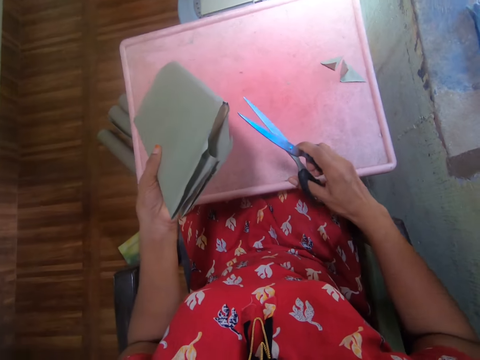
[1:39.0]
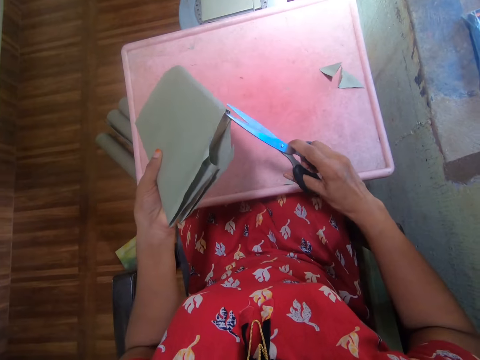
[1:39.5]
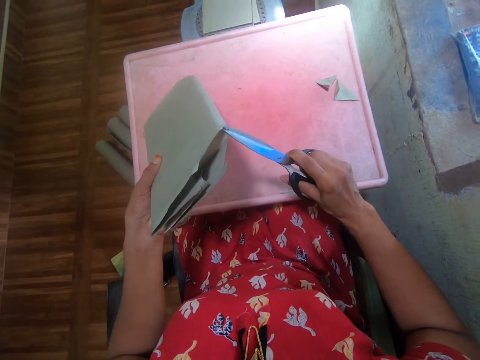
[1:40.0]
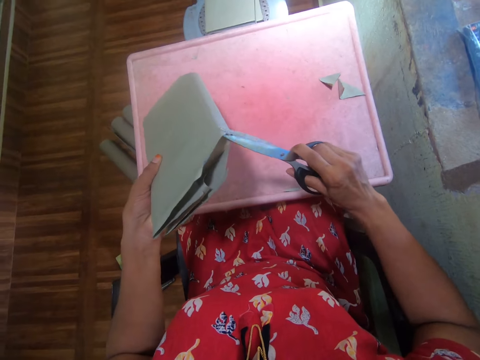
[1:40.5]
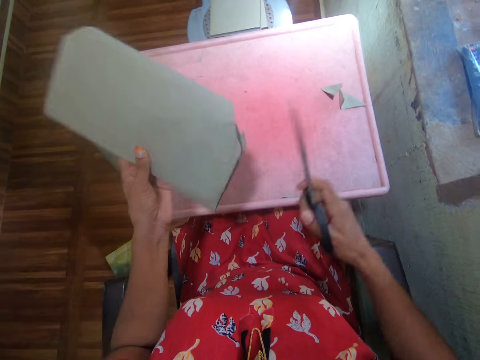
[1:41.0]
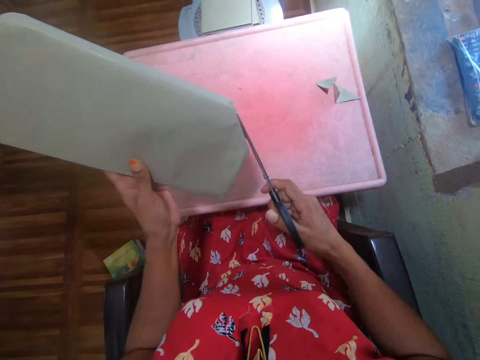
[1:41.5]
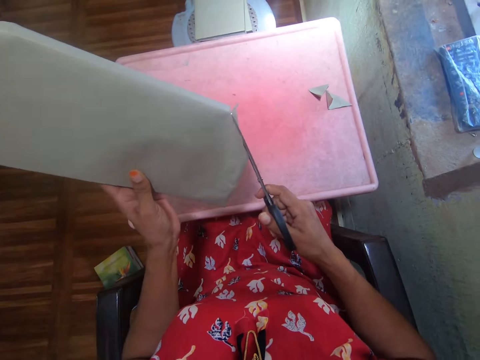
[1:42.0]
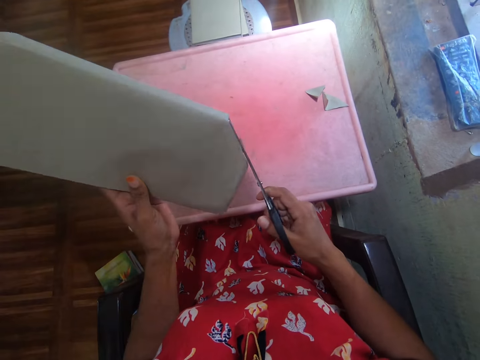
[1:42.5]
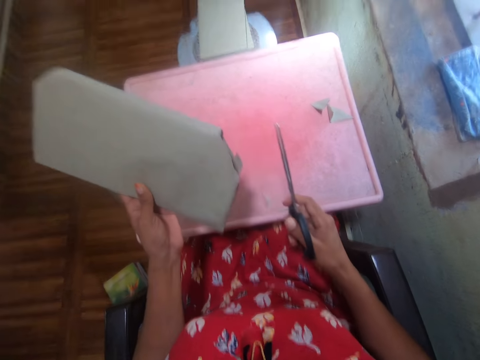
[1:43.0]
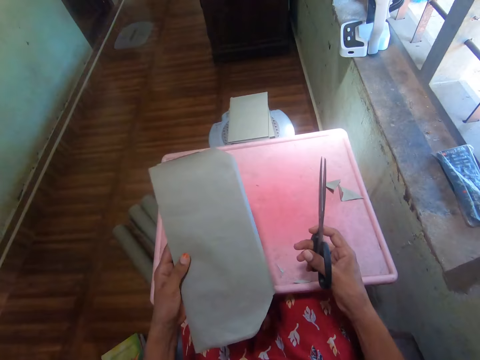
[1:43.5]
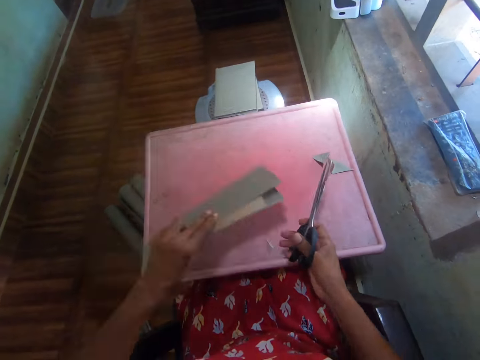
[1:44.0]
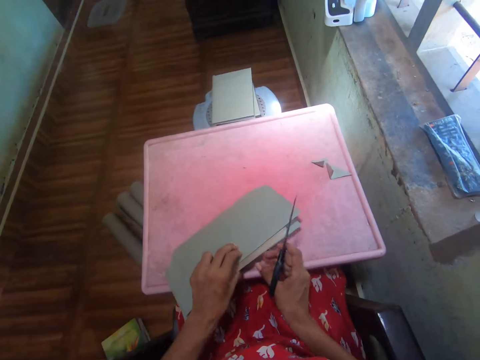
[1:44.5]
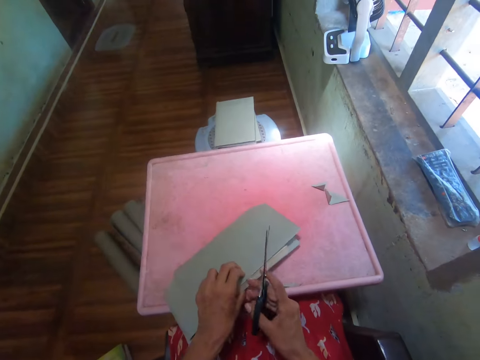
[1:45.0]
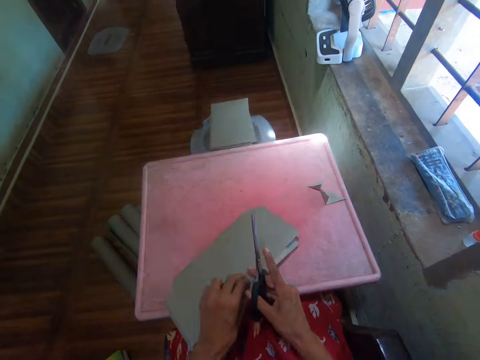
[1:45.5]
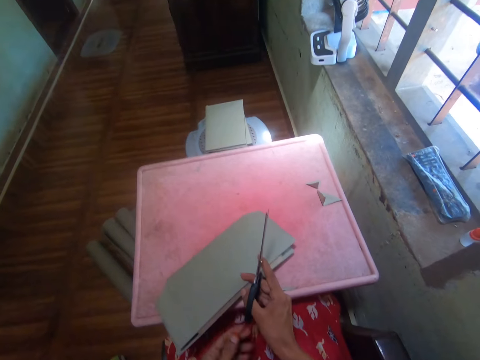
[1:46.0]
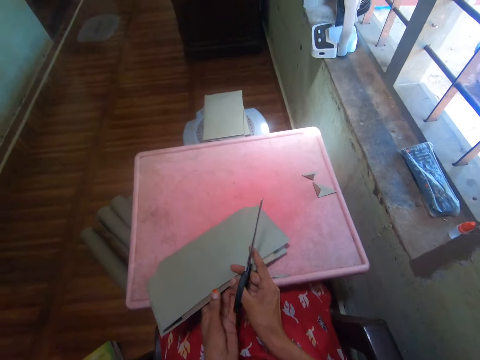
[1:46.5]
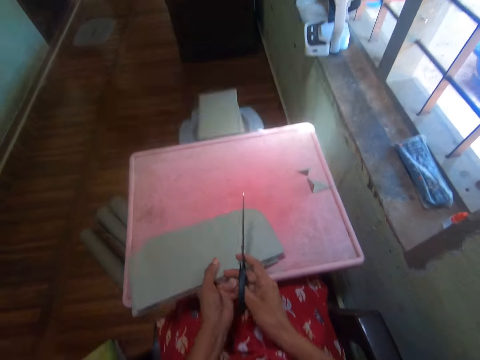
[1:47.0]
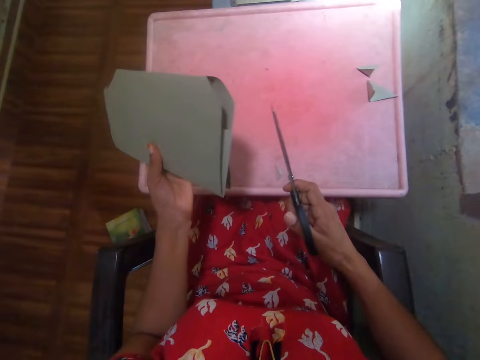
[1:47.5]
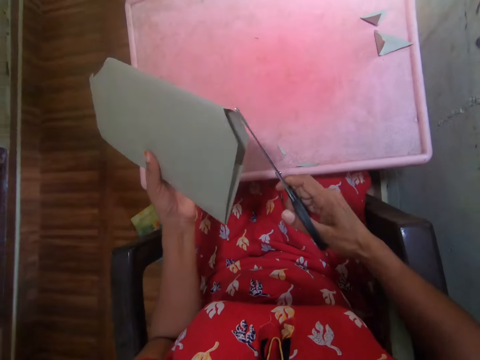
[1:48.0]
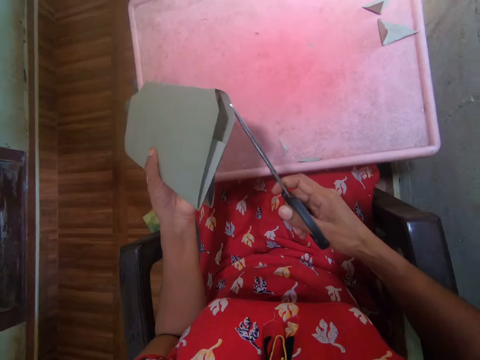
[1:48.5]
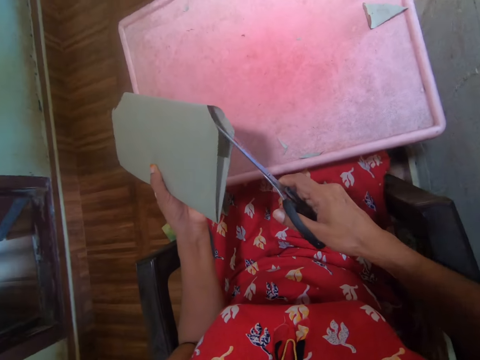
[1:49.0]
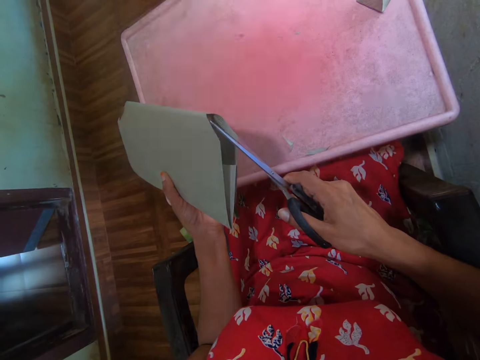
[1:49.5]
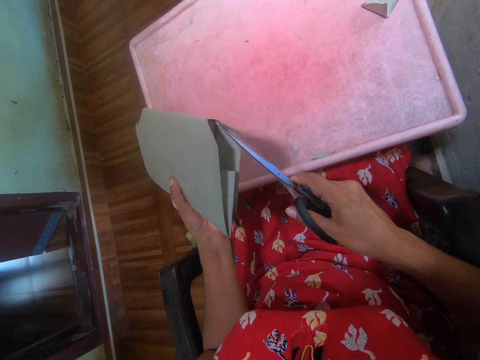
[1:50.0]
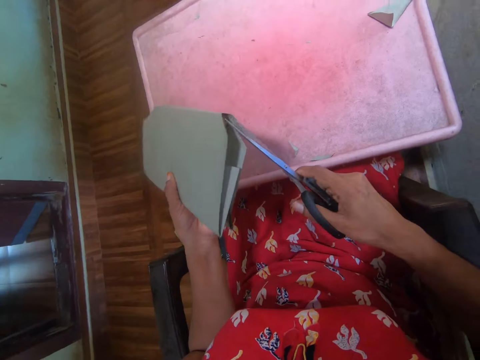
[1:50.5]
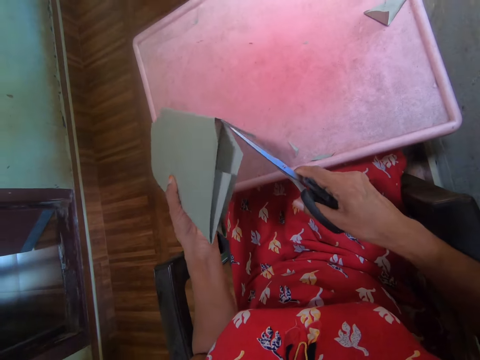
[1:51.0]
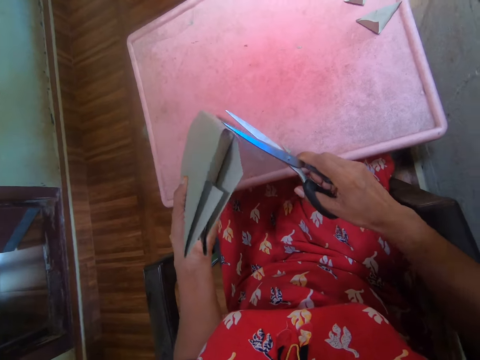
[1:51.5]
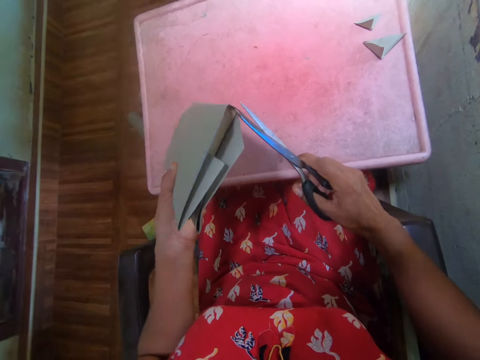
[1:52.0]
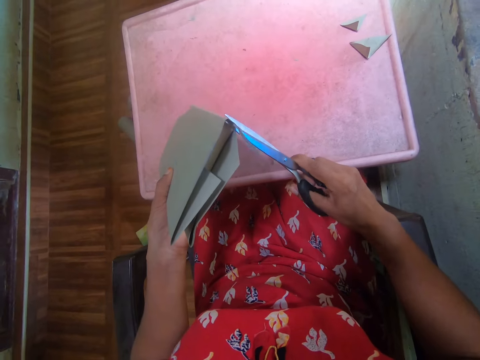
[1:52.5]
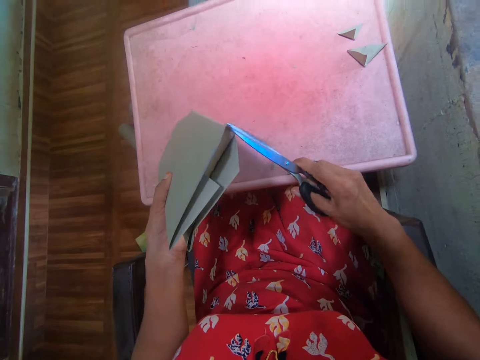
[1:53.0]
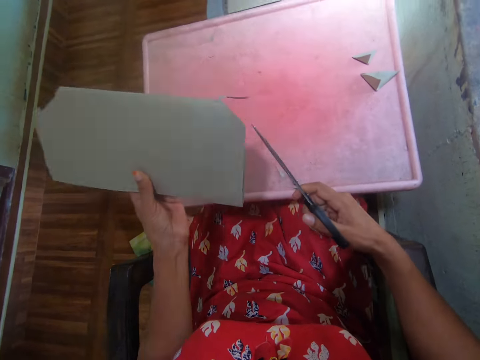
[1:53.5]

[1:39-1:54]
The camera wearer puts the book on the table. They hold the book. They lift the book. They cut the cover paper with scissors.

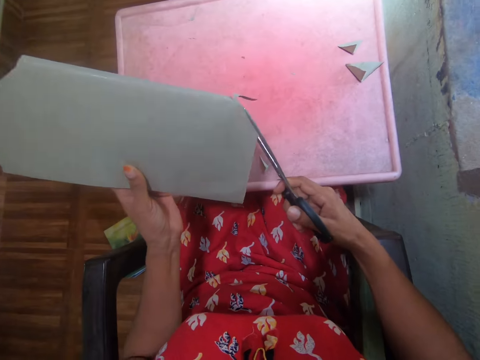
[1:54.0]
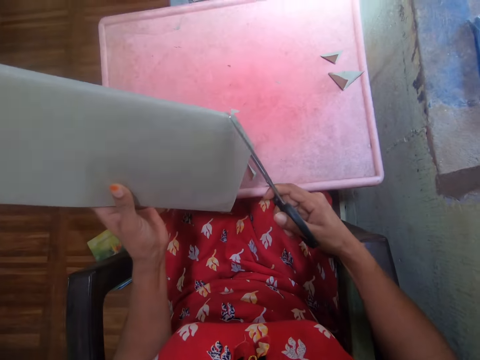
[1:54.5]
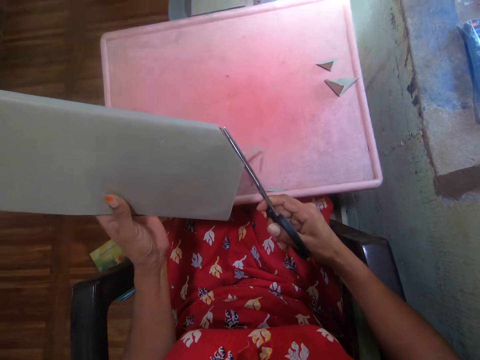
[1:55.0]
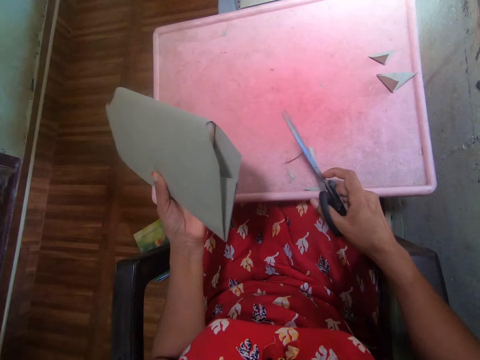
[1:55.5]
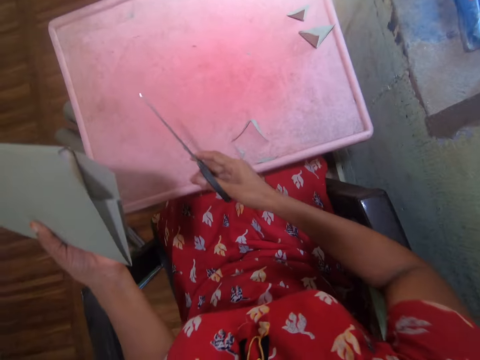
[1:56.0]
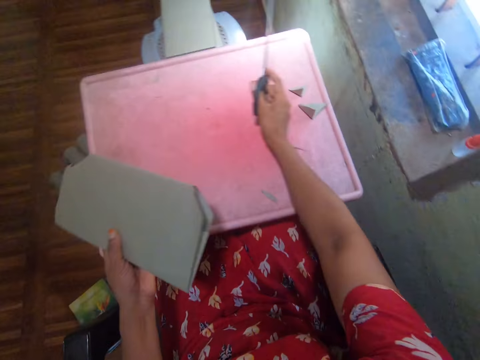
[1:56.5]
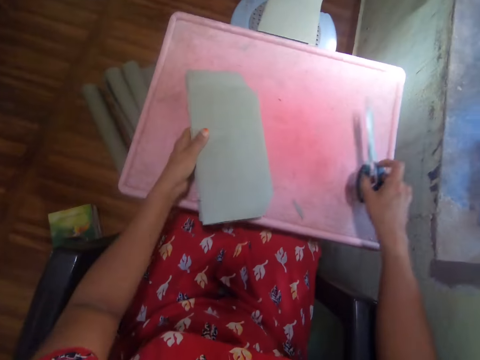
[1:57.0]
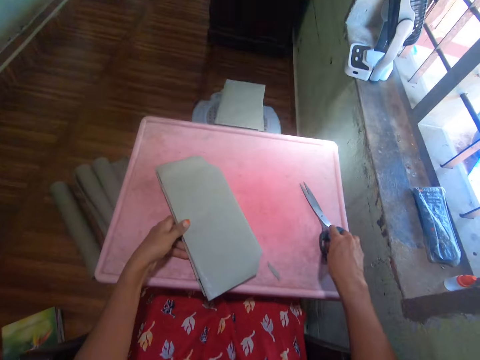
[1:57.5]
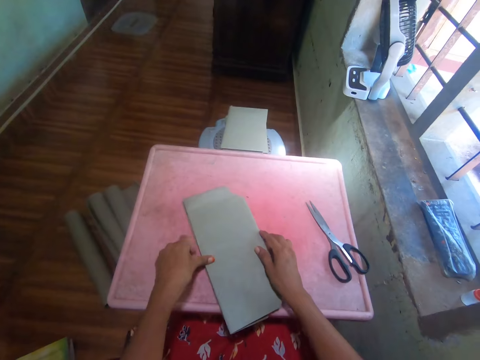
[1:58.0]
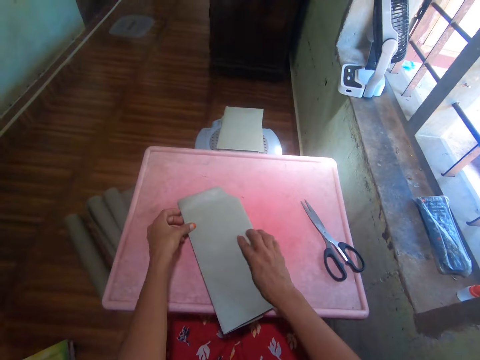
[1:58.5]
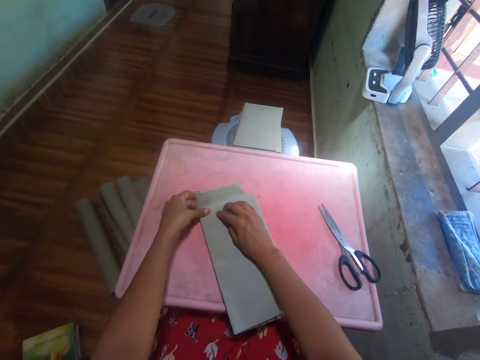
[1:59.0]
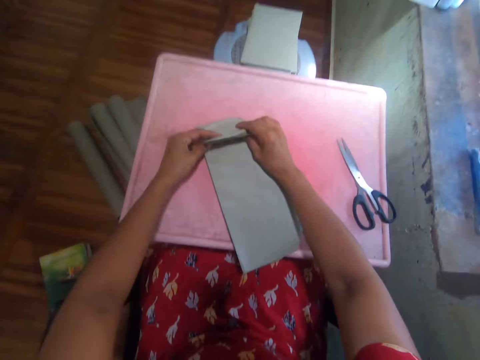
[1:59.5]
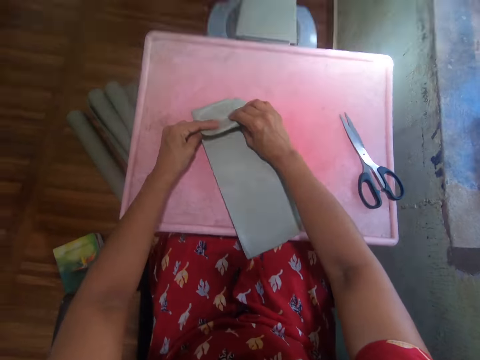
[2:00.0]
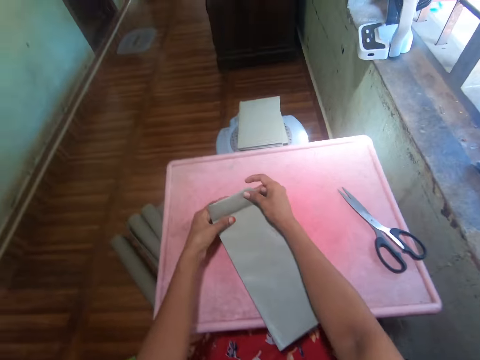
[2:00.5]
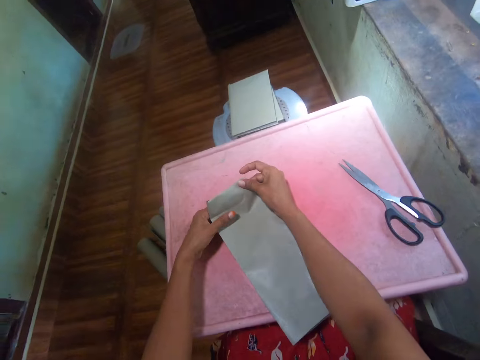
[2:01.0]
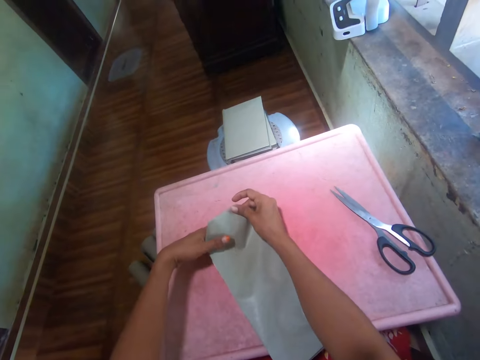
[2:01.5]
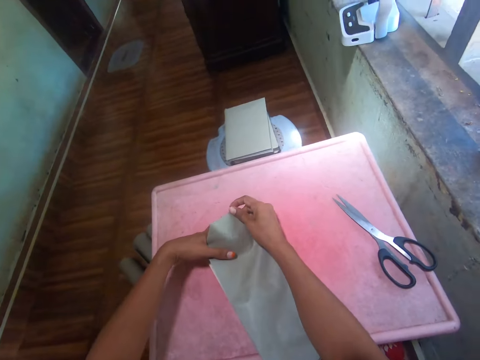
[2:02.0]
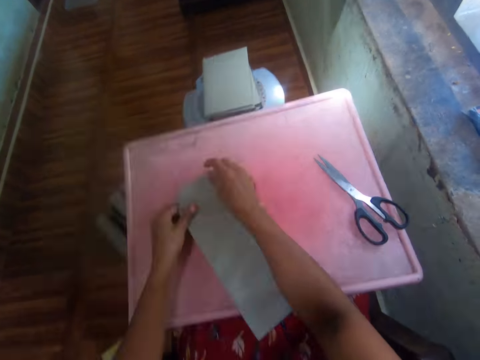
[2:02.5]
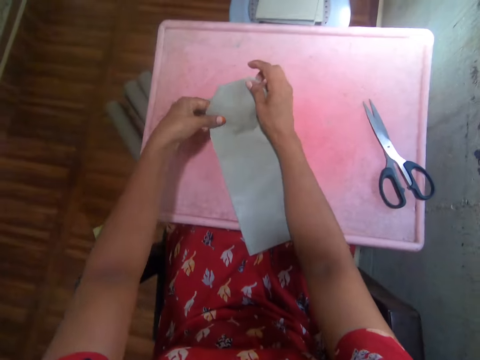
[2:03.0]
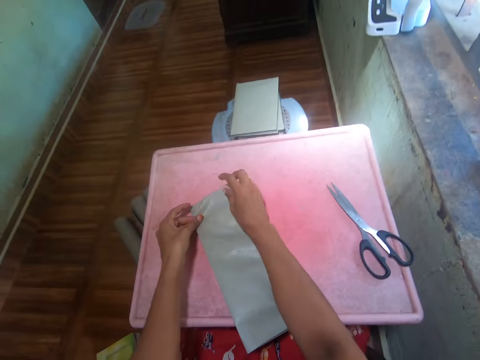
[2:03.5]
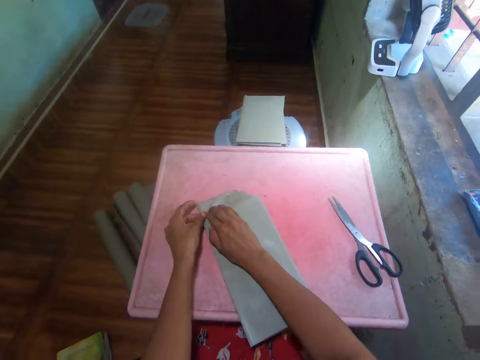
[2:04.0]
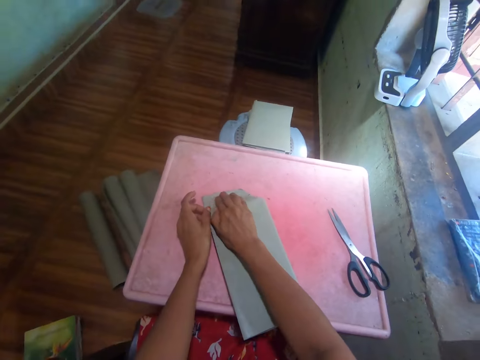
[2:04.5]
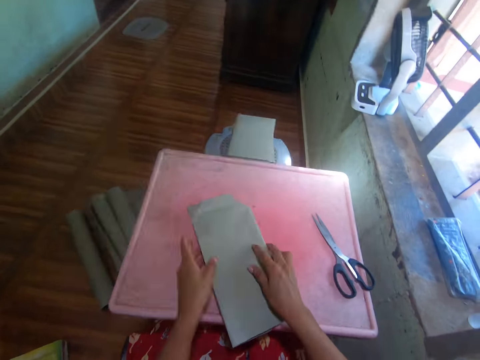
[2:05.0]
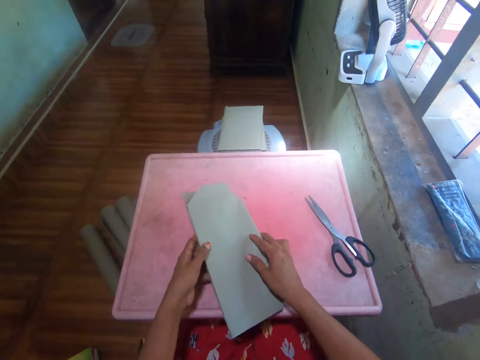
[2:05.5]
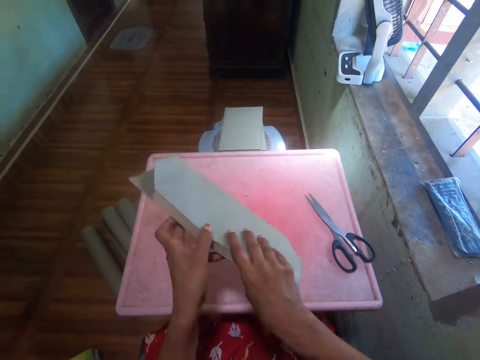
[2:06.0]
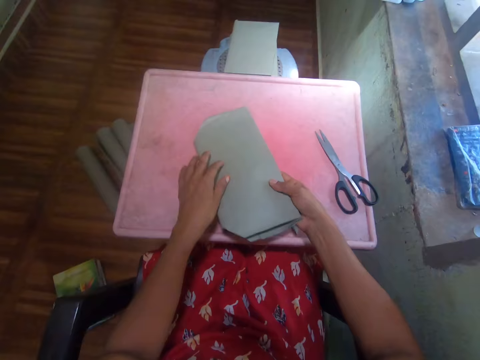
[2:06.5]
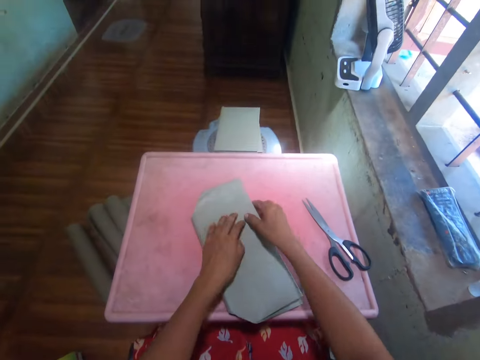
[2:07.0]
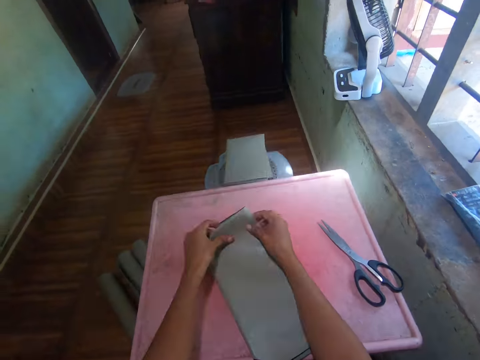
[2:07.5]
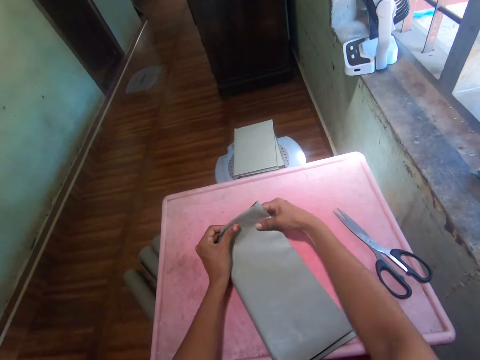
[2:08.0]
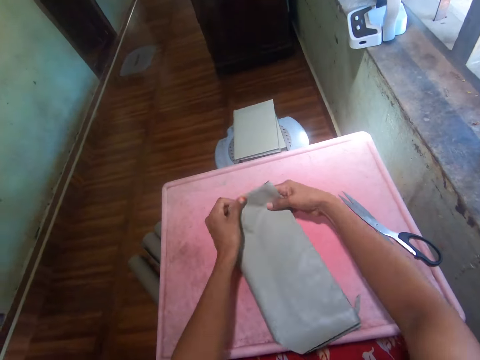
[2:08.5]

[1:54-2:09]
The camera wearer pushes pieces of paper cover off the table. They put the scissors on the table and put the book on the table. They fold the cover paper. They cover the book. They press the cover paper. They turn the book. They take the book and put down the book. They fold the cover paper.
